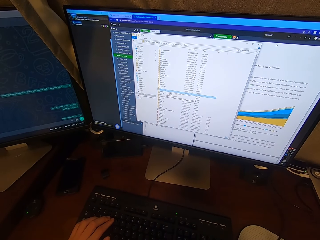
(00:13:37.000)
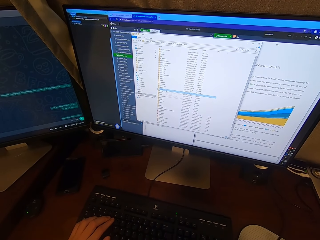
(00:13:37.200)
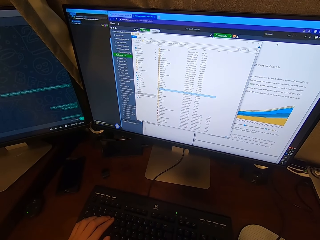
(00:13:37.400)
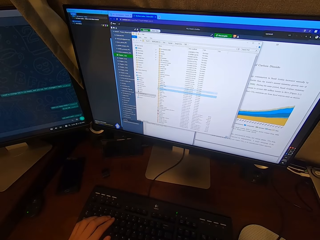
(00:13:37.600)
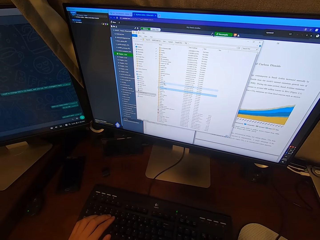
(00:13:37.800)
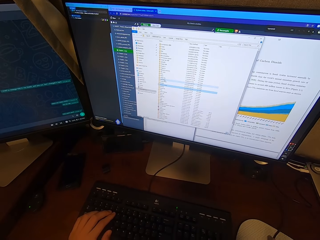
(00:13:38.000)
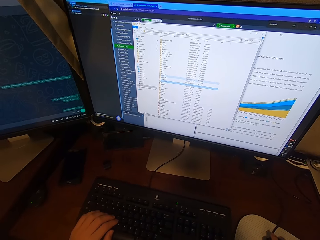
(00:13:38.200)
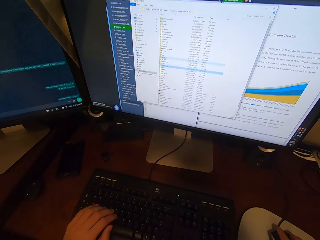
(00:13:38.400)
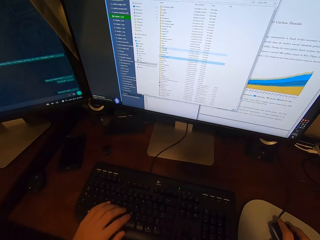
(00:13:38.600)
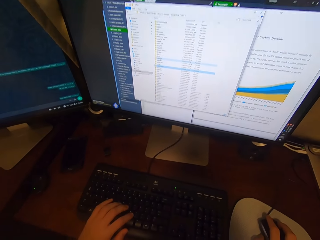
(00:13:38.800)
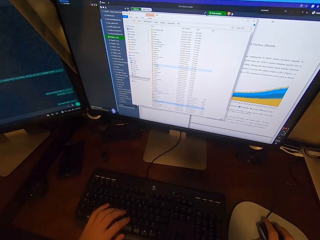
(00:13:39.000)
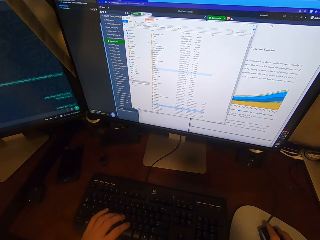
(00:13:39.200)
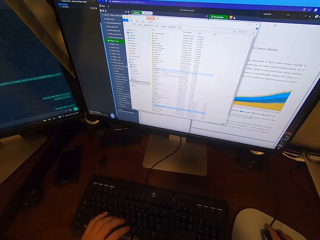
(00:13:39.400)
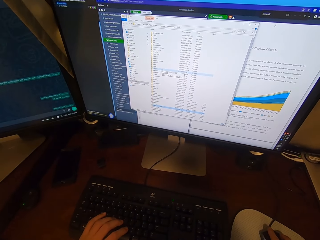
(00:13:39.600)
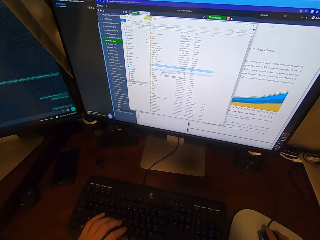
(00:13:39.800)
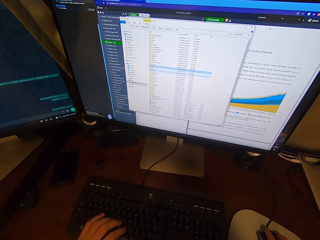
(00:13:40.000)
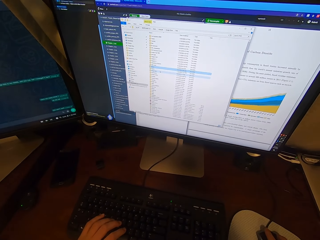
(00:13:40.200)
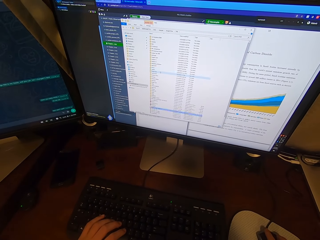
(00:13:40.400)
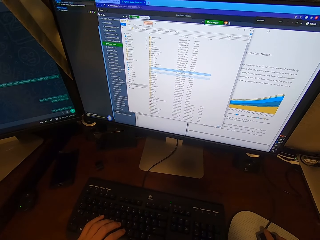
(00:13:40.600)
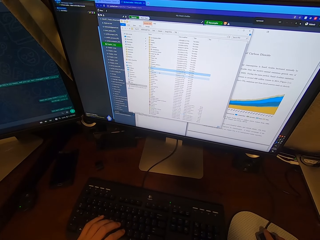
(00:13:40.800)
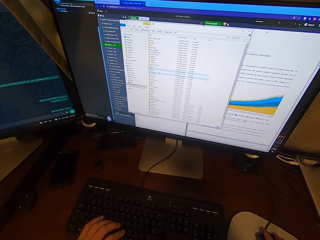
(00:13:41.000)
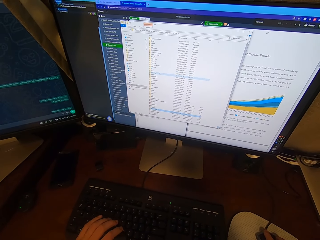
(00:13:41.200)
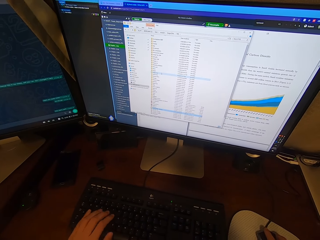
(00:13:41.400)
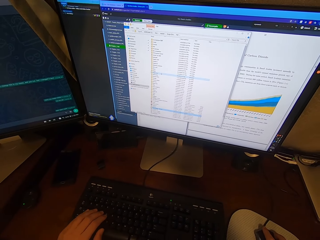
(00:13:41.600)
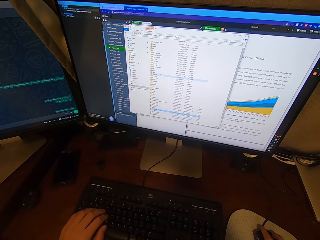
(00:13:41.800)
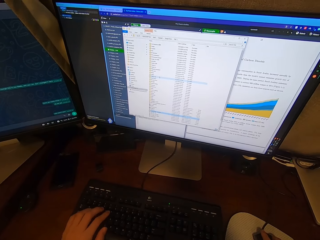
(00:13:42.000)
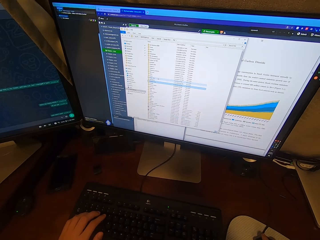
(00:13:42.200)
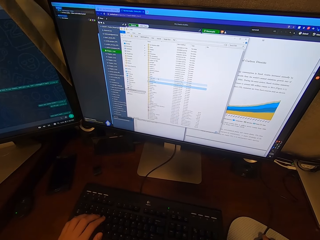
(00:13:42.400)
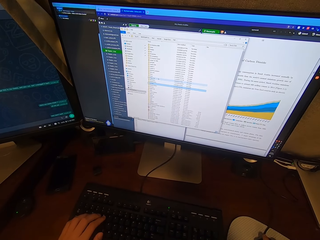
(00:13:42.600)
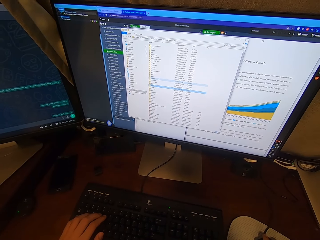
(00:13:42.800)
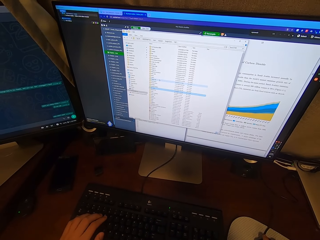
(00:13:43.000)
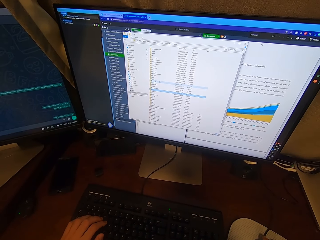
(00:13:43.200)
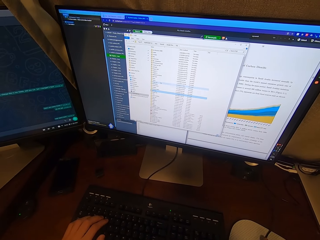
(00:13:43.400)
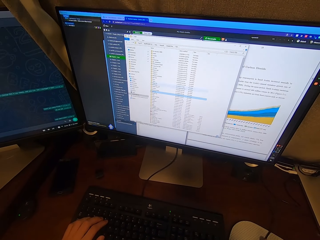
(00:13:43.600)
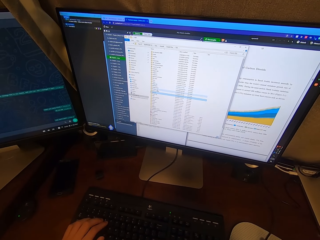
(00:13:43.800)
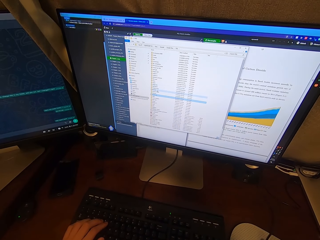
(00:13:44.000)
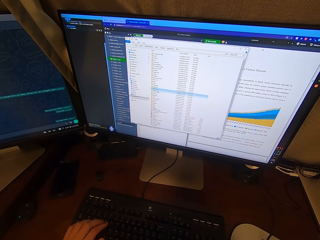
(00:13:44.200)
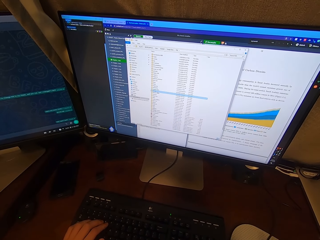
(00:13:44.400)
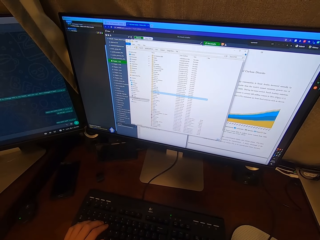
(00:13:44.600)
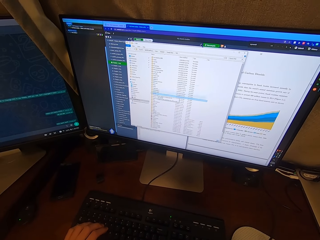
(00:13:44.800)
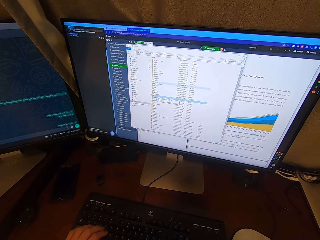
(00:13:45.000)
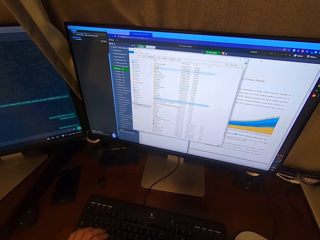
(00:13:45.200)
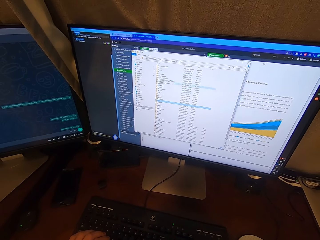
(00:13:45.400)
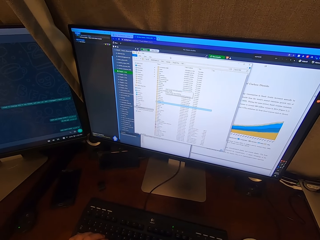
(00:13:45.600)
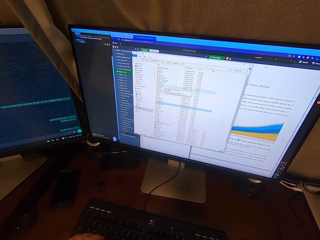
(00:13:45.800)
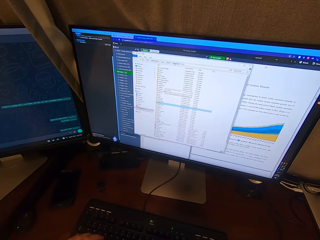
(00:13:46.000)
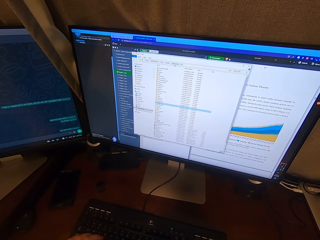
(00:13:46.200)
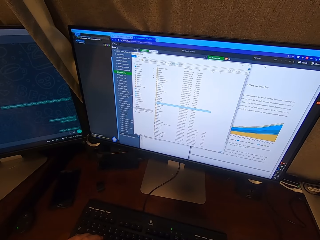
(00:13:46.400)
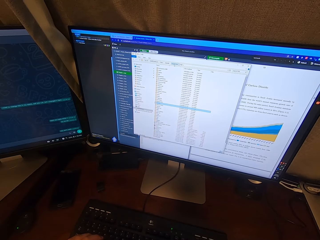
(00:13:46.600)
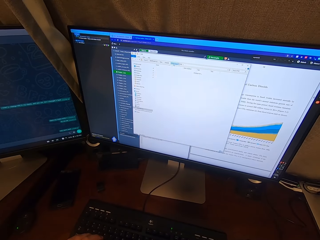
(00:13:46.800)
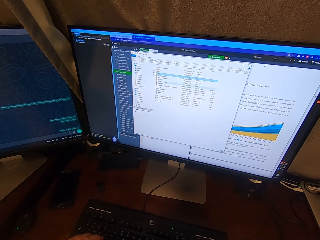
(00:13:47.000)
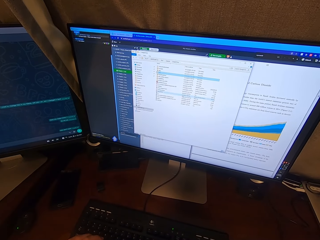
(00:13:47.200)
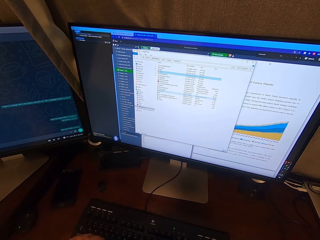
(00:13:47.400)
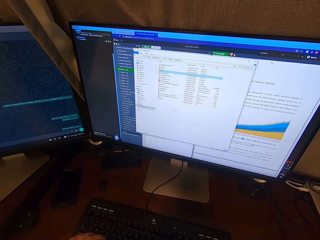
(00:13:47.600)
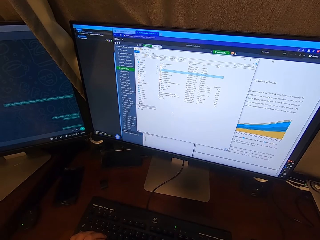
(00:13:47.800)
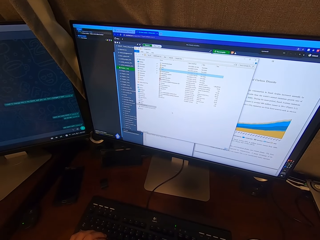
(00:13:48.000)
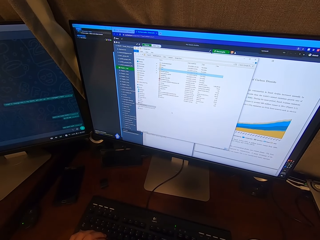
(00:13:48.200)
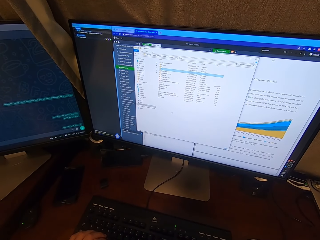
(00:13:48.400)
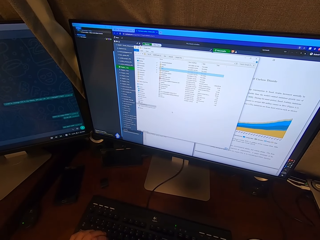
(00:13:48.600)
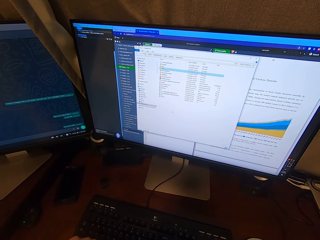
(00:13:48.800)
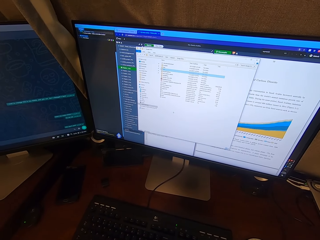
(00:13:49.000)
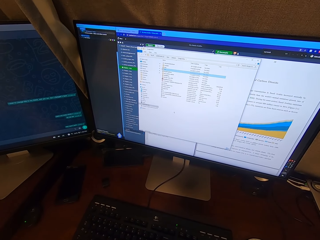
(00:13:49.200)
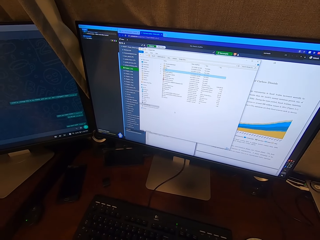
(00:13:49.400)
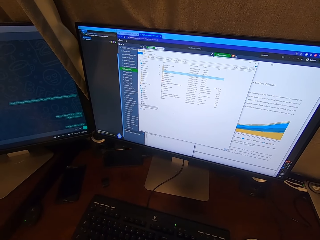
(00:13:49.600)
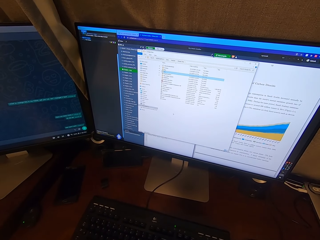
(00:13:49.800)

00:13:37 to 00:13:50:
The camera wearer types with the left hand. They work on a computer.

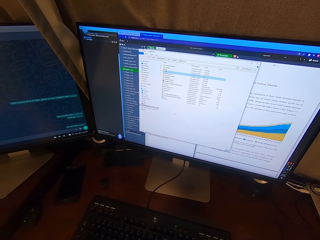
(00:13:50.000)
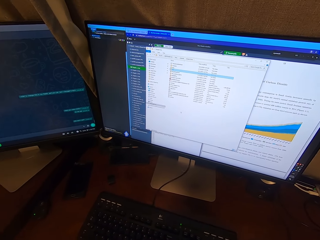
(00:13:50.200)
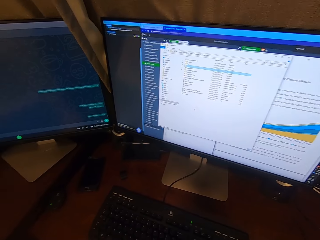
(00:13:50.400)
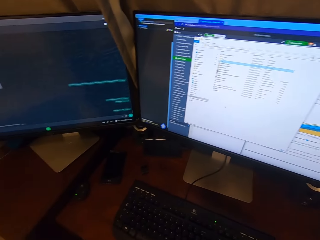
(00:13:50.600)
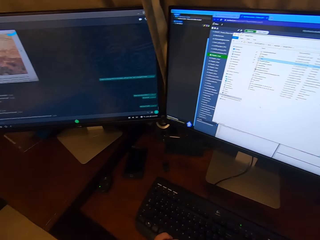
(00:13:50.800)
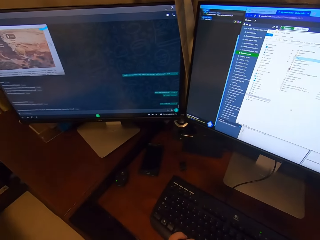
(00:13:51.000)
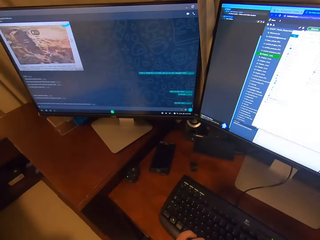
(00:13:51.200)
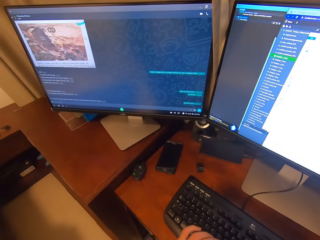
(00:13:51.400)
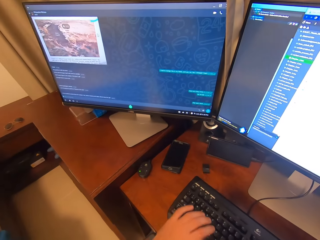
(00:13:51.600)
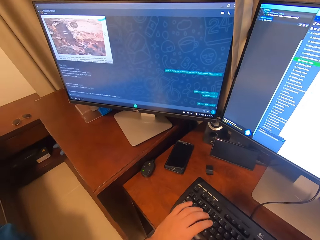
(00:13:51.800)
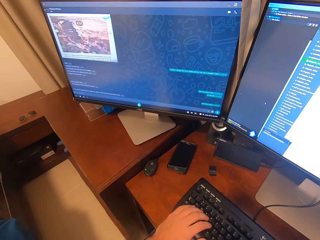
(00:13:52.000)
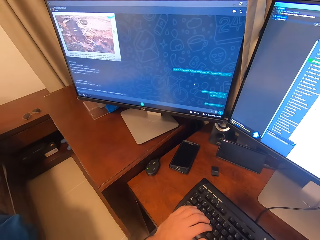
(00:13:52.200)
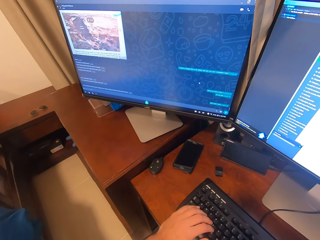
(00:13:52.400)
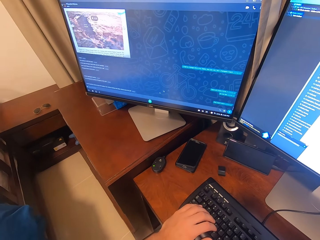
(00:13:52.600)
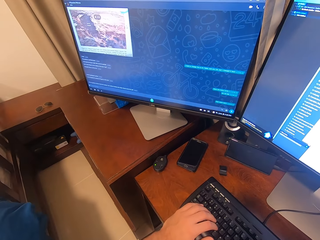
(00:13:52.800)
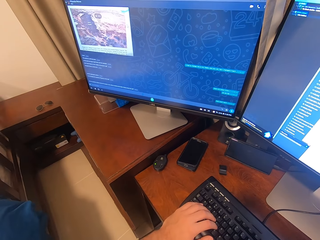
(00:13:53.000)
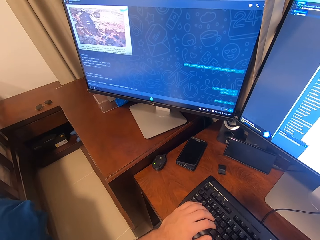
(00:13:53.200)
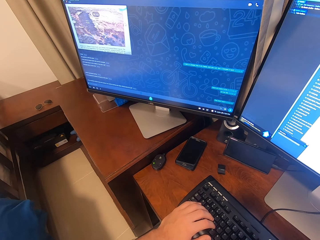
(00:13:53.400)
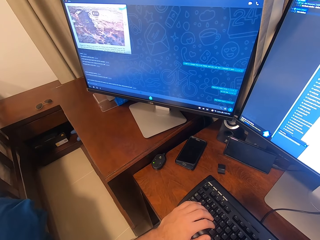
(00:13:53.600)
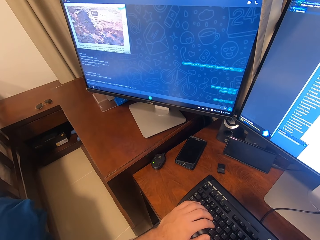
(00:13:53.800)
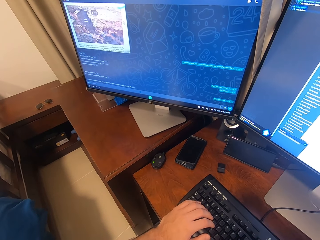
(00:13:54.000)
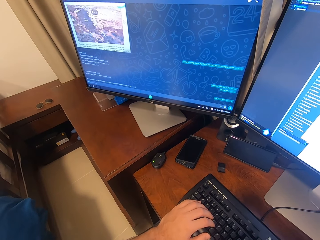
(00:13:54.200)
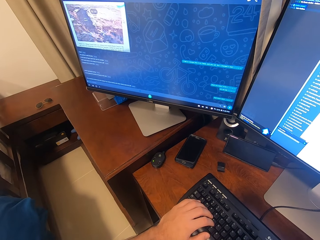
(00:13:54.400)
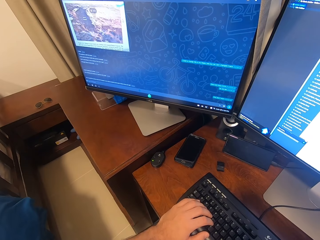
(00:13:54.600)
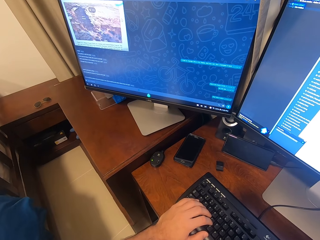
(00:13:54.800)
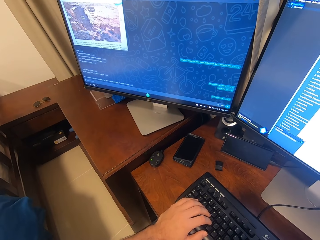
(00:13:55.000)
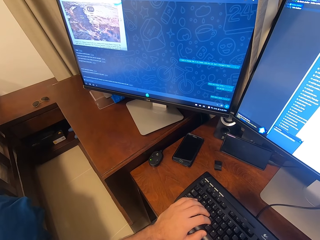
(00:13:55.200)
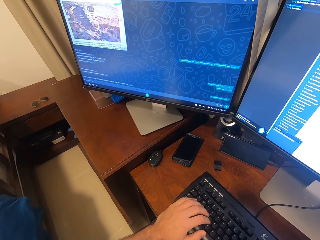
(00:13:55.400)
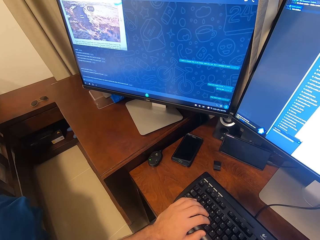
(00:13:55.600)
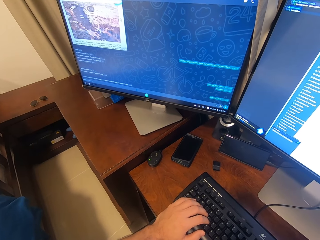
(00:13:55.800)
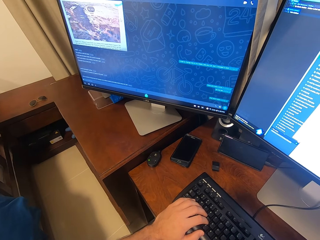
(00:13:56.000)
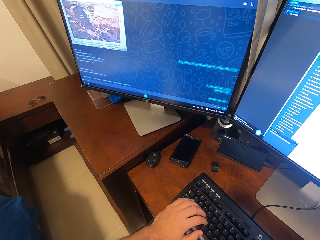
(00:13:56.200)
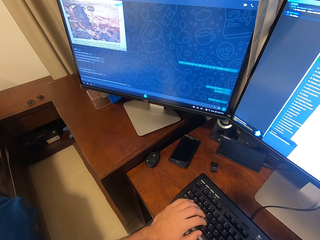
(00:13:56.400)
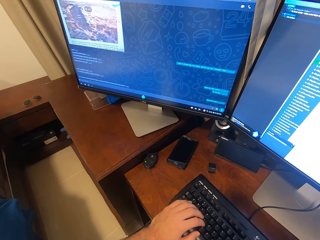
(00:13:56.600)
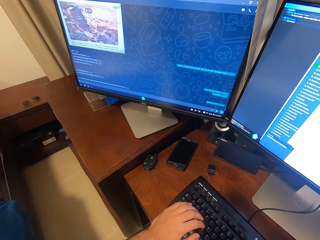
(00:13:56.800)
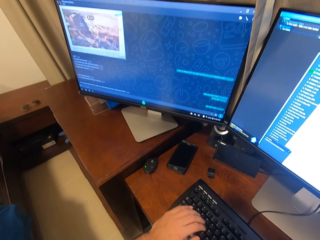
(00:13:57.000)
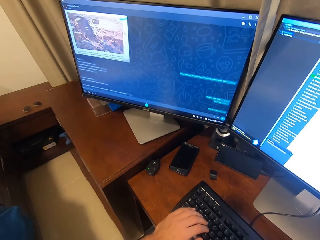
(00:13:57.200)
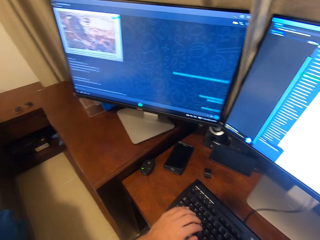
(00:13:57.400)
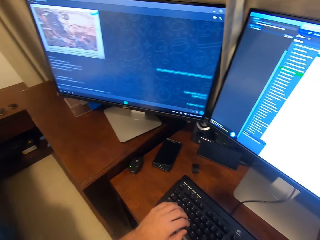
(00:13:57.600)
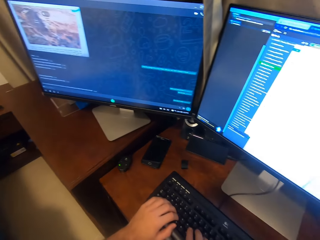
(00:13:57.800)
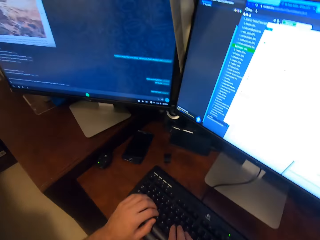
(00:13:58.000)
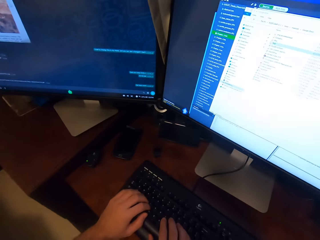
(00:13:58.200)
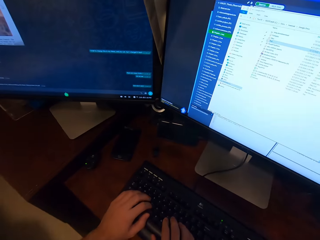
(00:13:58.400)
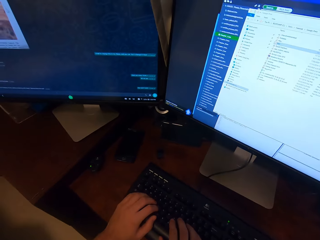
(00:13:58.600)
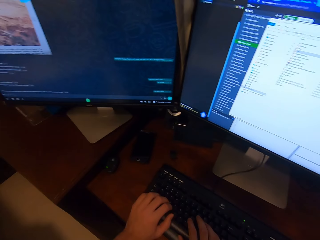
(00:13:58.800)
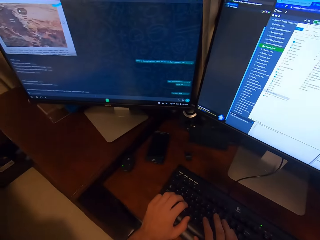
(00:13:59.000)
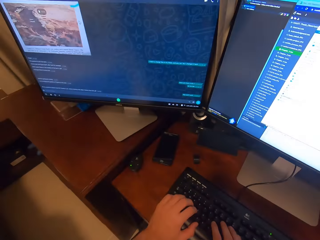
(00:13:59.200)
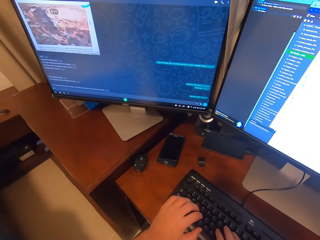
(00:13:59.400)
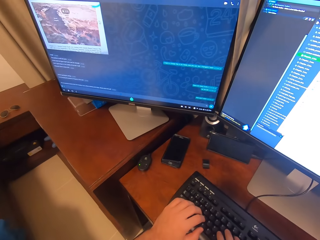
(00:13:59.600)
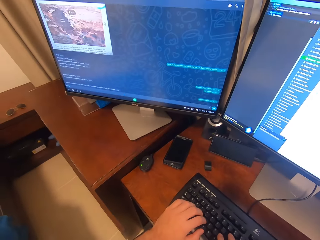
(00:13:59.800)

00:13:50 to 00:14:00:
The camera wearer chats on the other computer.
